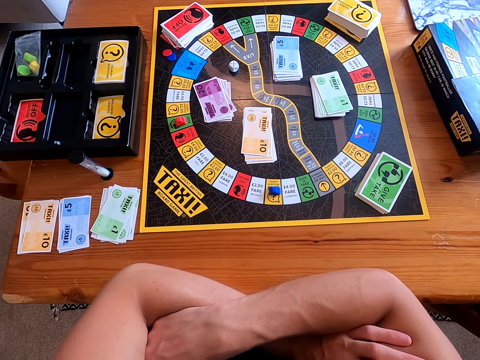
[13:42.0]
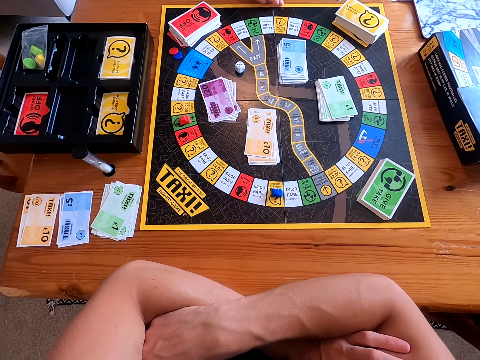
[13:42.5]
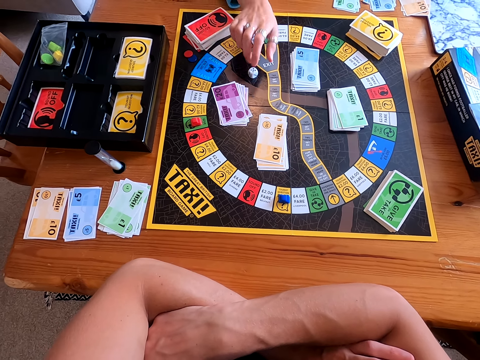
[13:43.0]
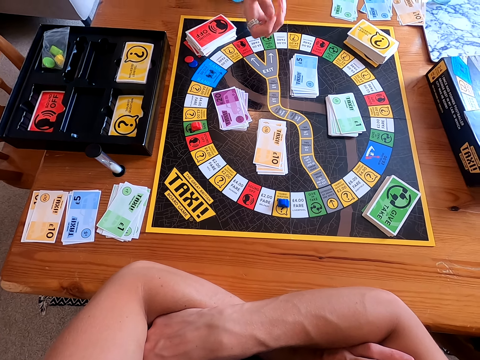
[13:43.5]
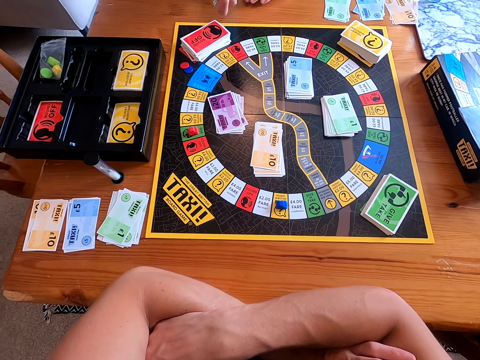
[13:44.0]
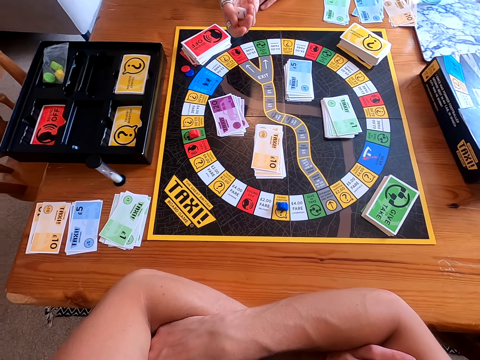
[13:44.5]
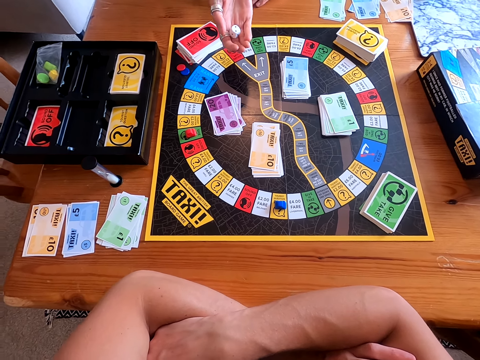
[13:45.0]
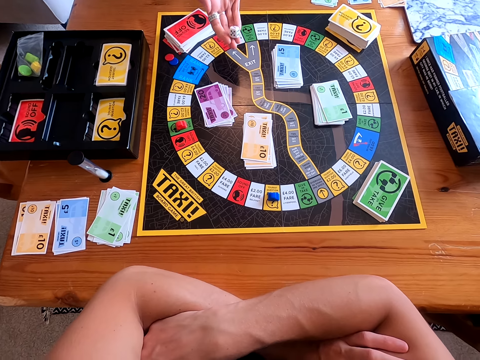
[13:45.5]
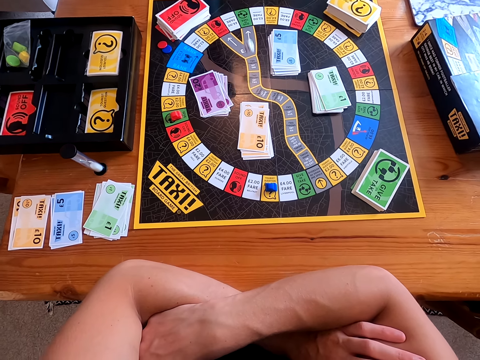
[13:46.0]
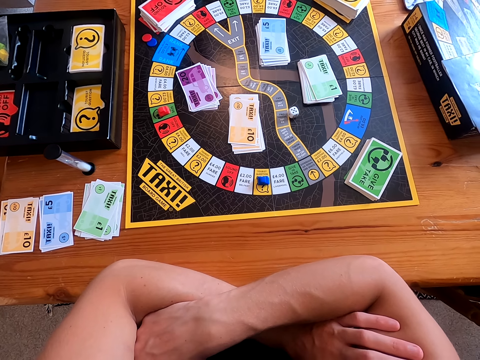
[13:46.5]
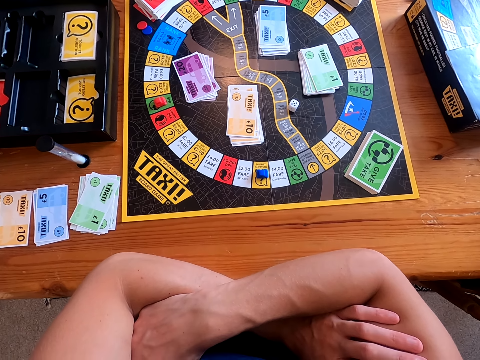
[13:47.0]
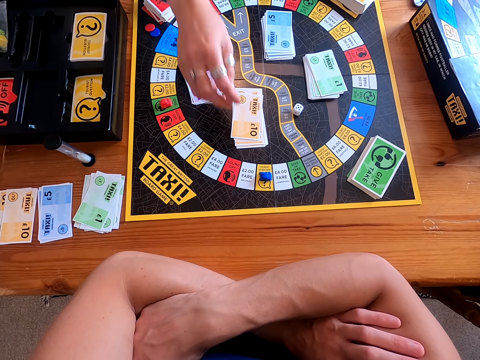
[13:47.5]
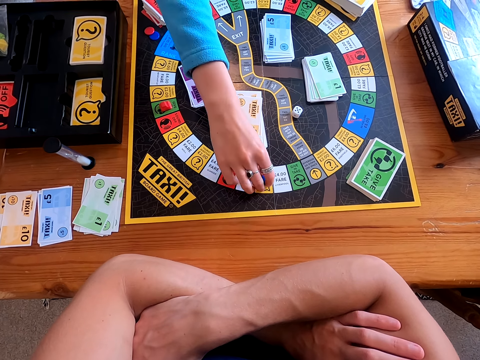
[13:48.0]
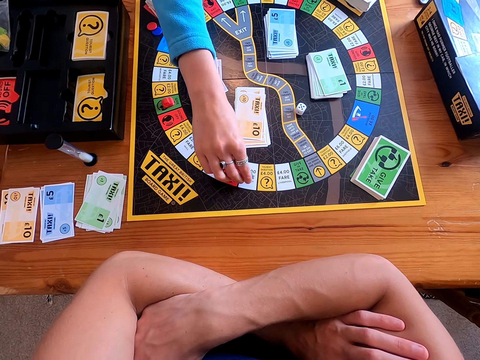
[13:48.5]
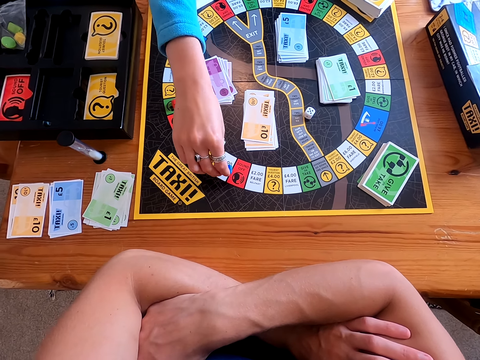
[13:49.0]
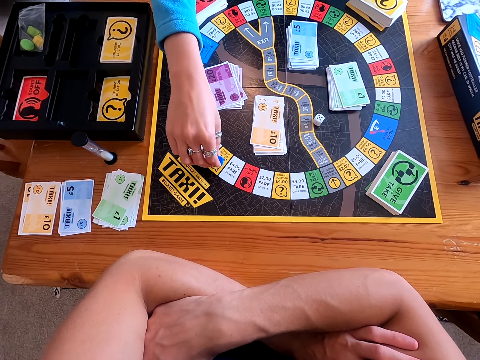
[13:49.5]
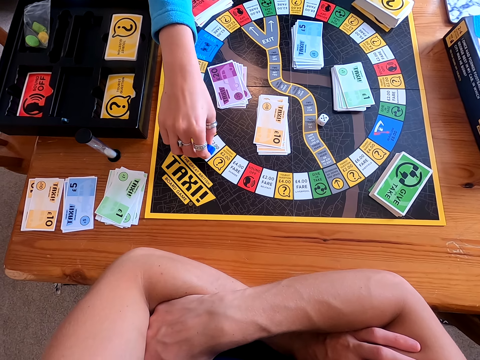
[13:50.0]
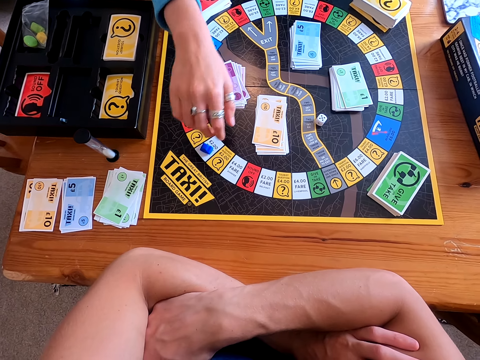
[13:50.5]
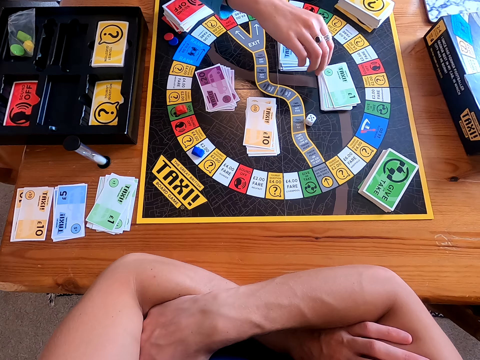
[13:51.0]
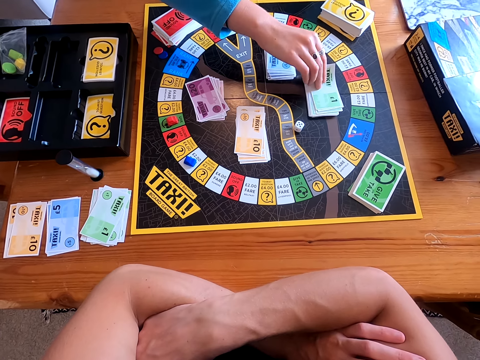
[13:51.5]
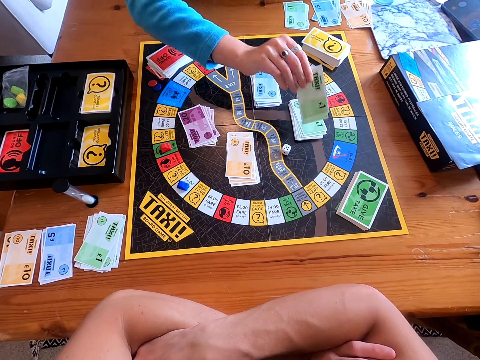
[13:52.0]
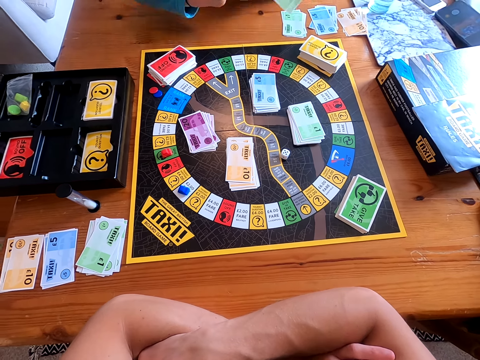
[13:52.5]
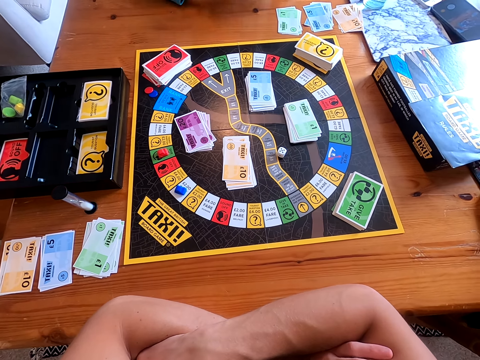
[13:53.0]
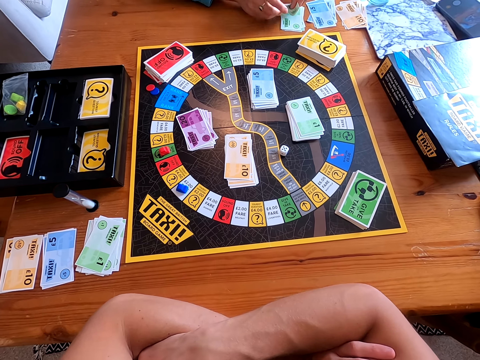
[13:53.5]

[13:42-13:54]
A woman picks a dice or cube from the taxi board. She rolls the dice in her hand. The camera wearer shakes the cube. They drop the cube on the board. The woman throws the dice on the taxi board. She moves the piece on the taxi board. She picks a card from the taxi board.

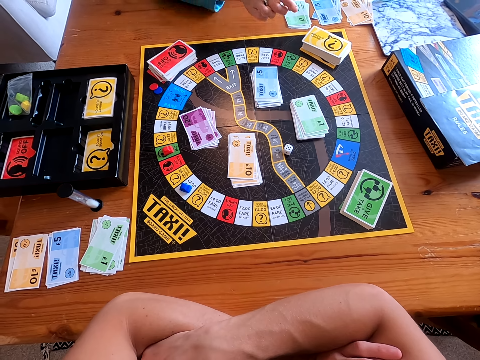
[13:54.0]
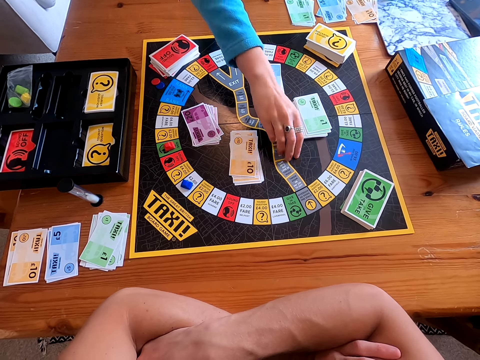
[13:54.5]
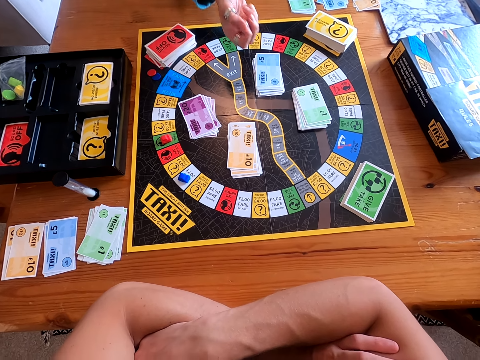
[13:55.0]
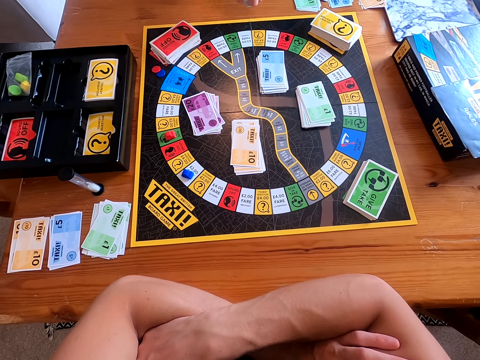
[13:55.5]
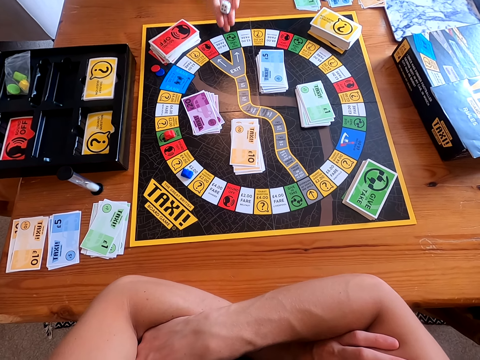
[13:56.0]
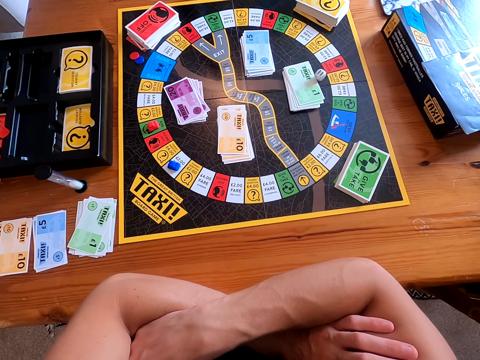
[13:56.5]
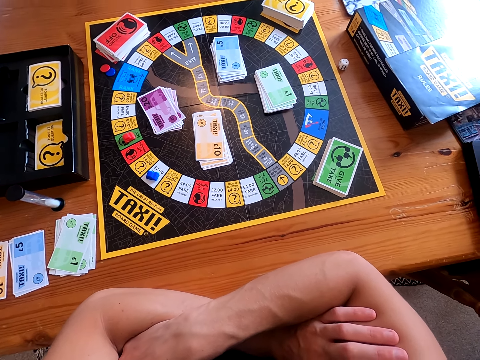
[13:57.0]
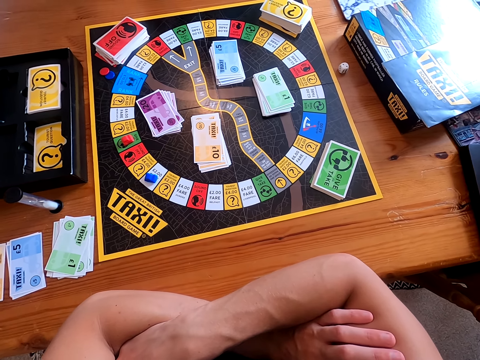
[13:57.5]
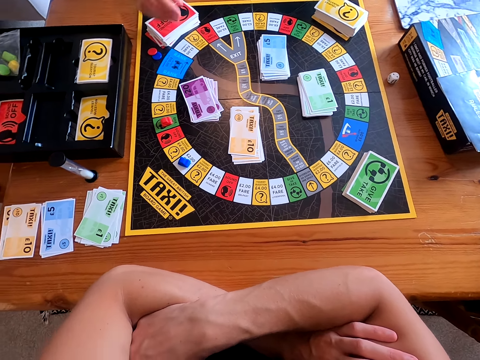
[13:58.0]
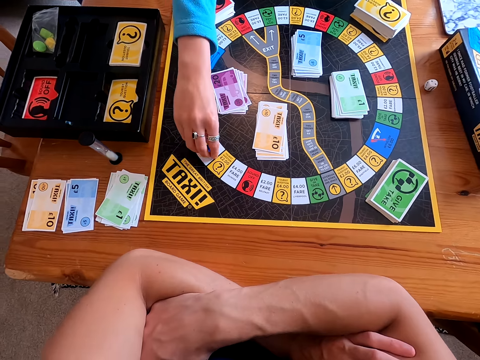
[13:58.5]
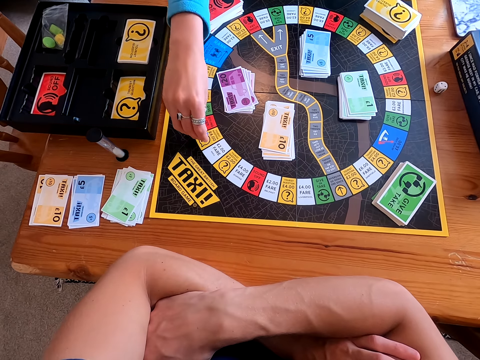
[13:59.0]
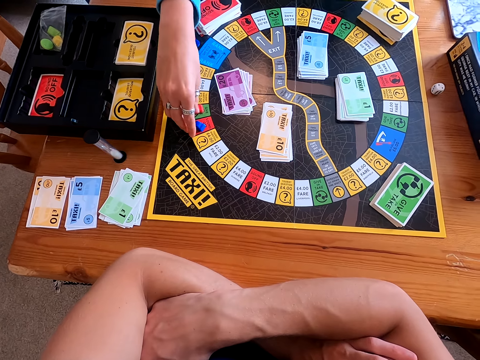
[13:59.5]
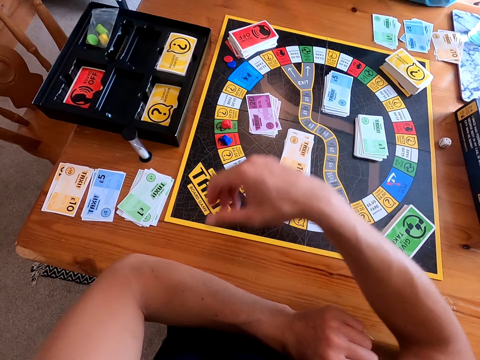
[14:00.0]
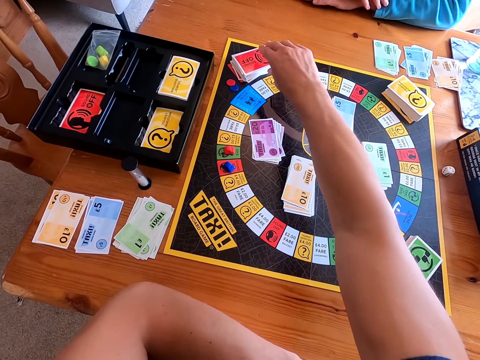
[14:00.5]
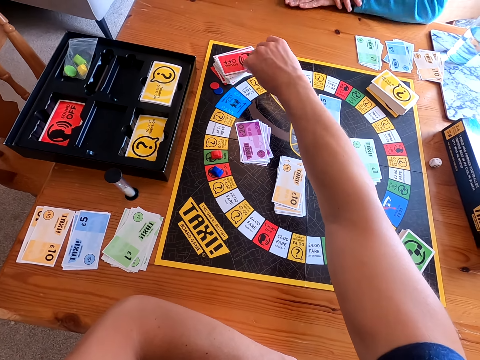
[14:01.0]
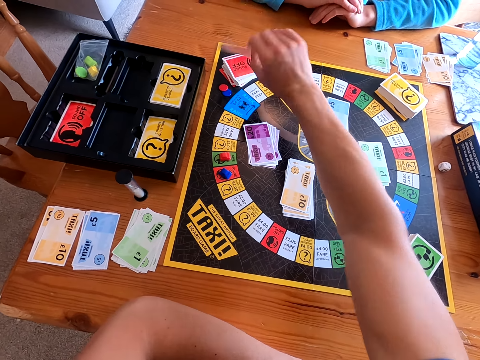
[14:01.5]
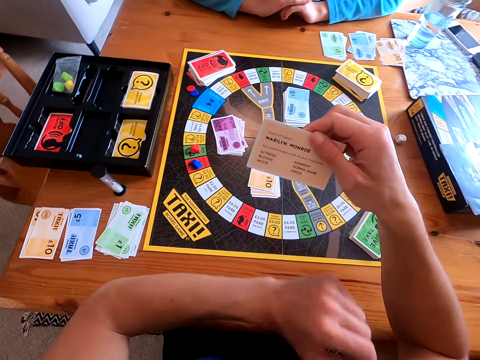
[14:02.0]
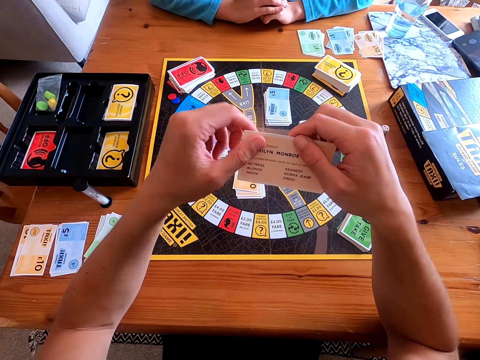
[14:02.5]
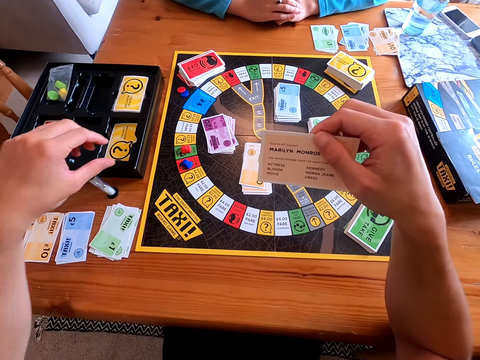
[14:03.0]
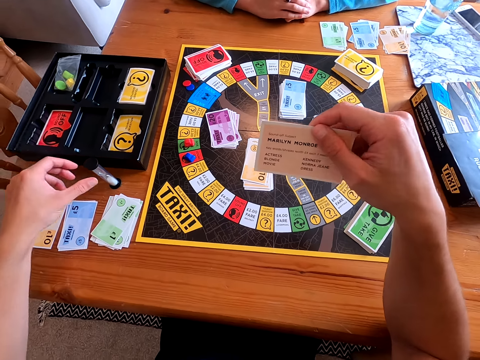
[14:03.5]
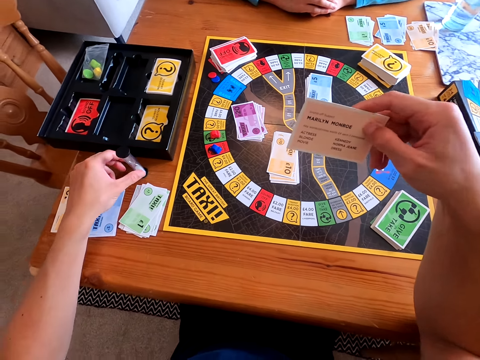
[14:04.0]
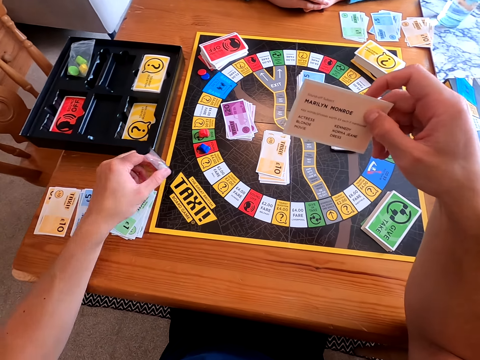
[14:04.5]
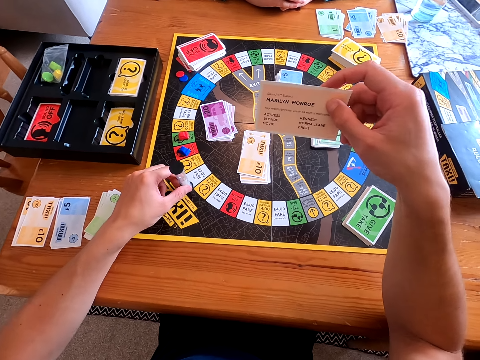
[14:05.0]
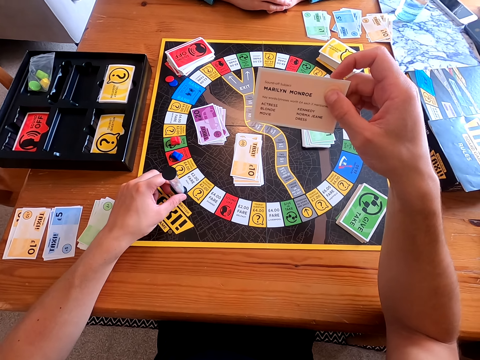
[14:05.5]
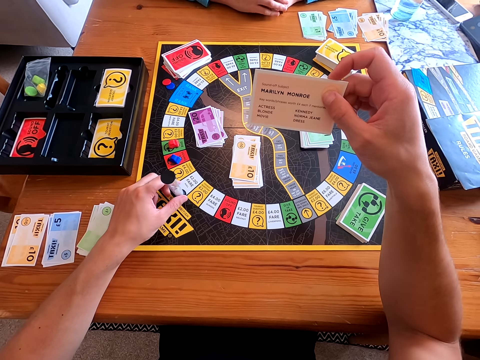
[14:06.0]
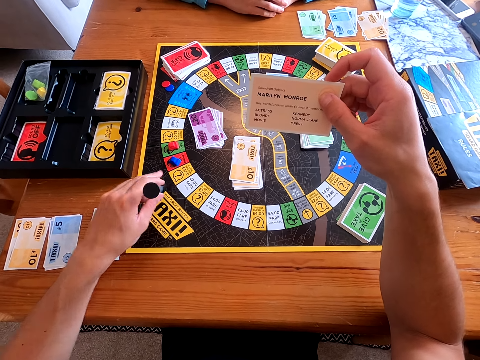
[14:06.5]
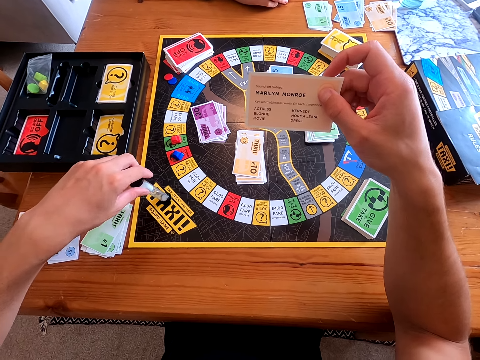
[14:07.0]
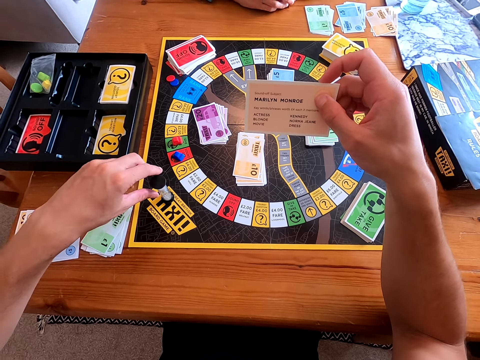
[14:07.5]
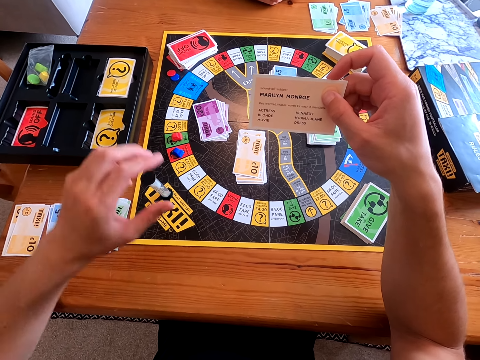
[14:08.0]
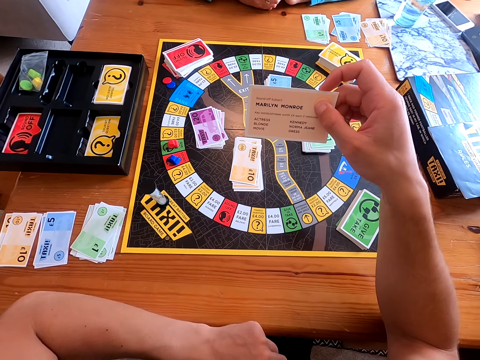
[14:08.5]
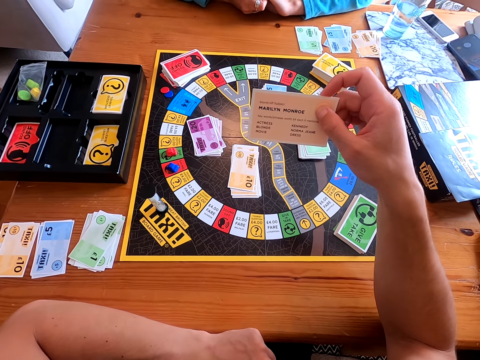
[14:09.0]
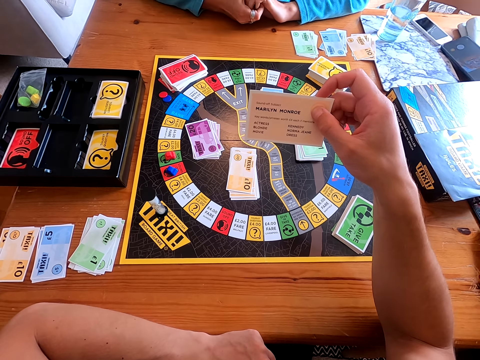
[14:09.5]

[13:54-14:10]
A woman places the card on the table. She picks a dice from the taxi board, rolls the dice in her hand, throws the dice on the taxi board, and moves the piece on the taxi board. The camera wearer picks a card from the taxi board. They look at the card. They place the hourglass on the taxi board. They hold something. They read the card. They turn over the hourglass.
